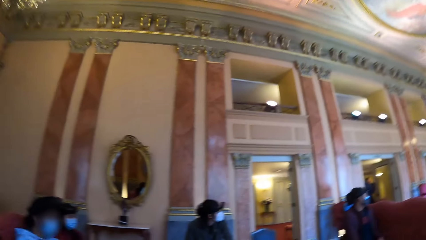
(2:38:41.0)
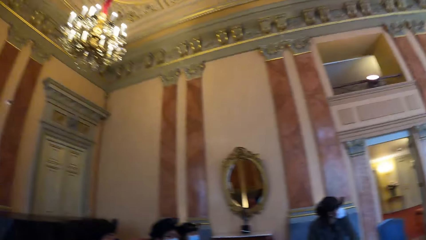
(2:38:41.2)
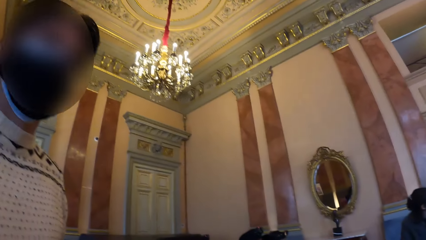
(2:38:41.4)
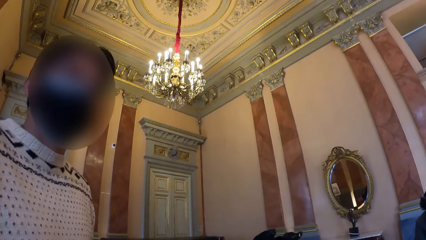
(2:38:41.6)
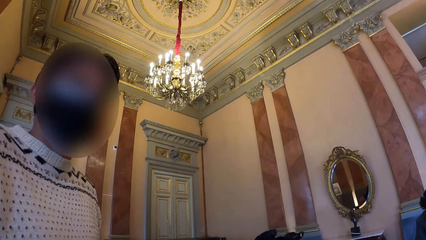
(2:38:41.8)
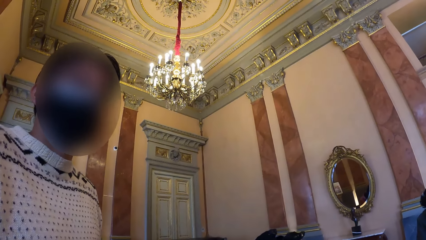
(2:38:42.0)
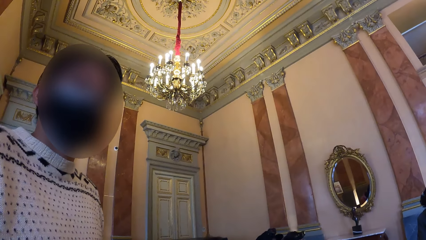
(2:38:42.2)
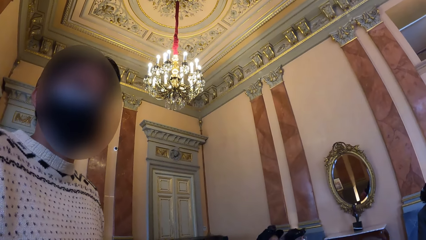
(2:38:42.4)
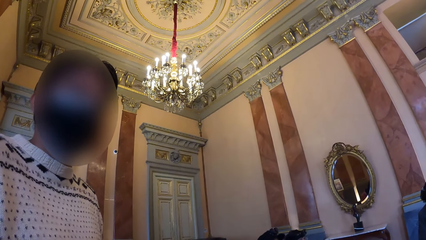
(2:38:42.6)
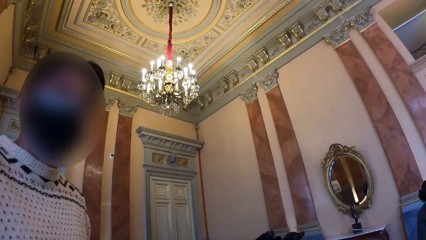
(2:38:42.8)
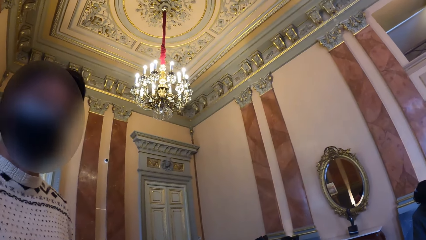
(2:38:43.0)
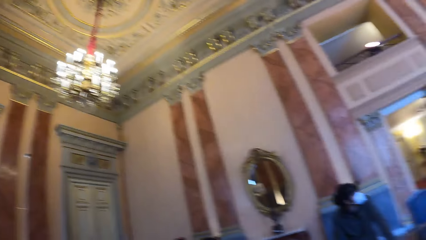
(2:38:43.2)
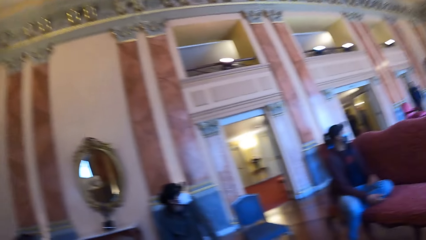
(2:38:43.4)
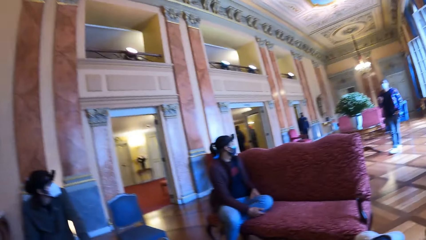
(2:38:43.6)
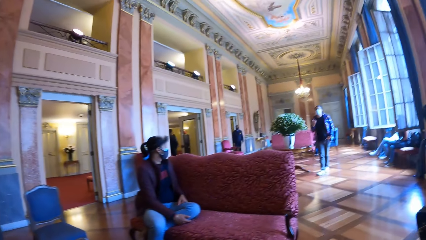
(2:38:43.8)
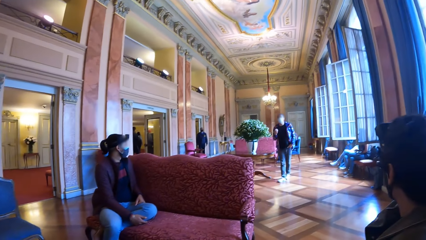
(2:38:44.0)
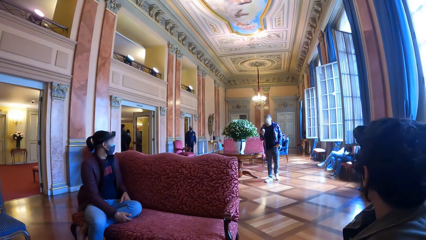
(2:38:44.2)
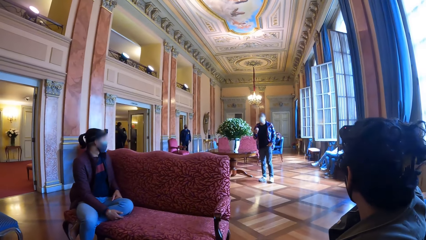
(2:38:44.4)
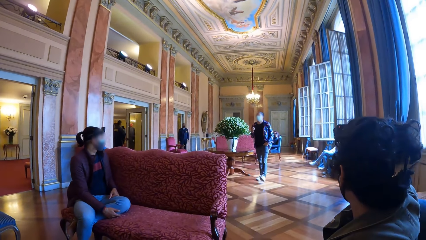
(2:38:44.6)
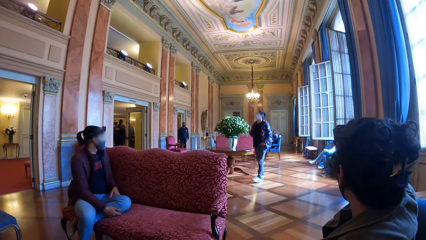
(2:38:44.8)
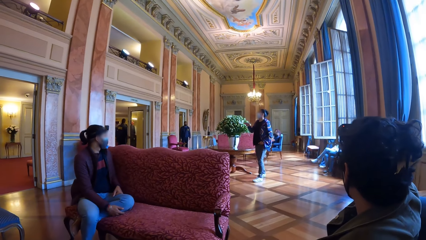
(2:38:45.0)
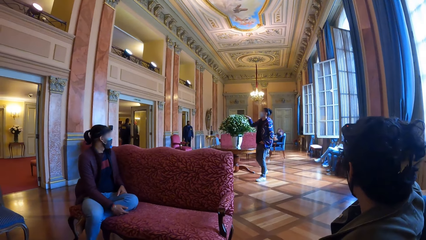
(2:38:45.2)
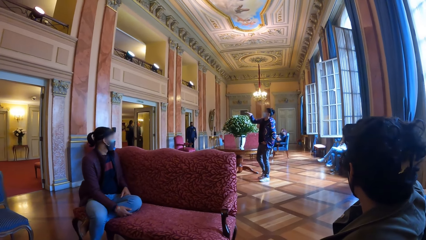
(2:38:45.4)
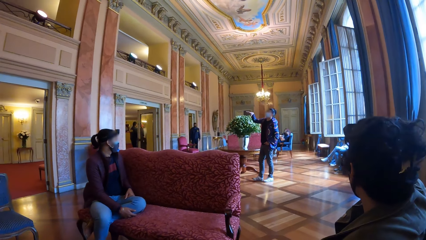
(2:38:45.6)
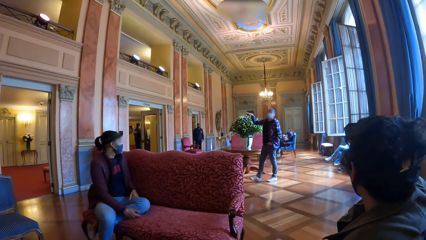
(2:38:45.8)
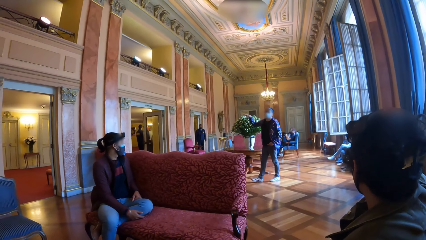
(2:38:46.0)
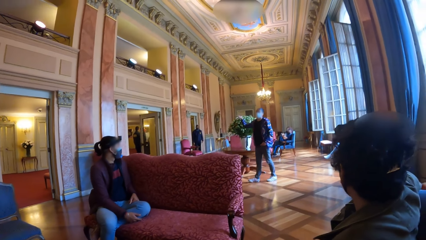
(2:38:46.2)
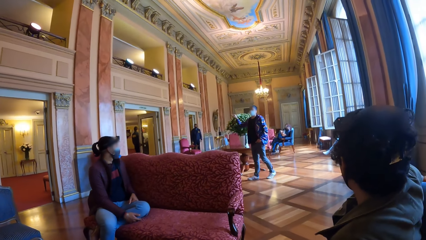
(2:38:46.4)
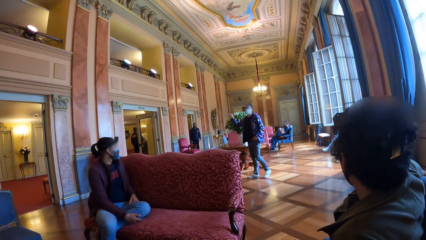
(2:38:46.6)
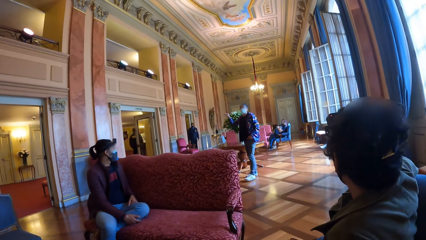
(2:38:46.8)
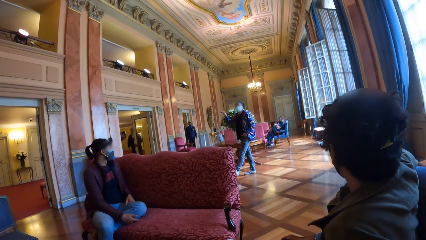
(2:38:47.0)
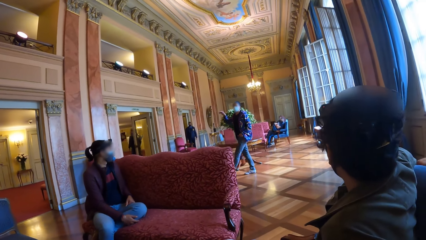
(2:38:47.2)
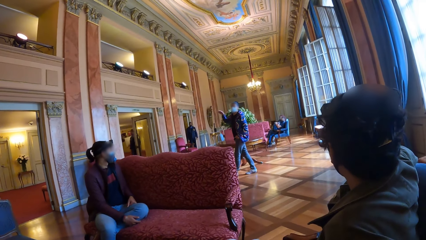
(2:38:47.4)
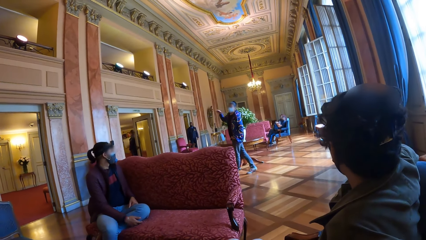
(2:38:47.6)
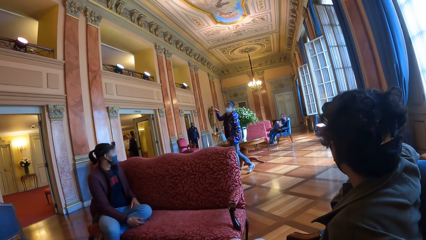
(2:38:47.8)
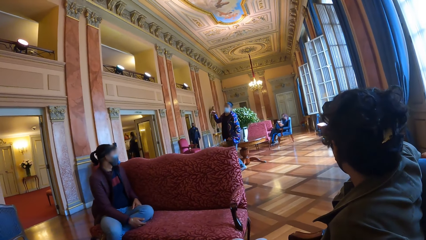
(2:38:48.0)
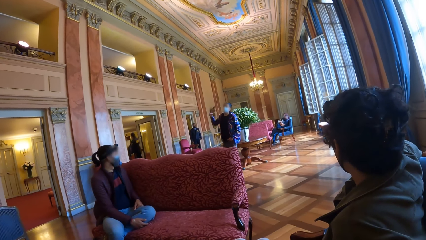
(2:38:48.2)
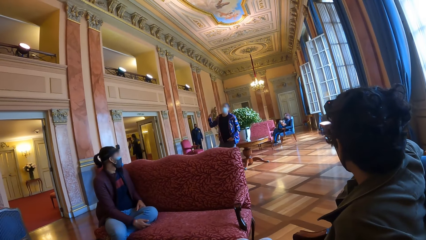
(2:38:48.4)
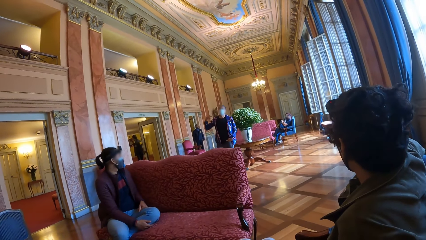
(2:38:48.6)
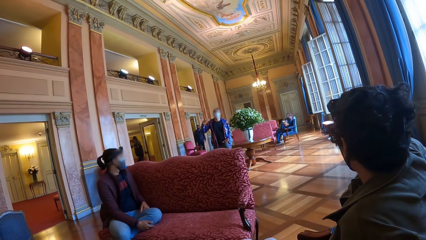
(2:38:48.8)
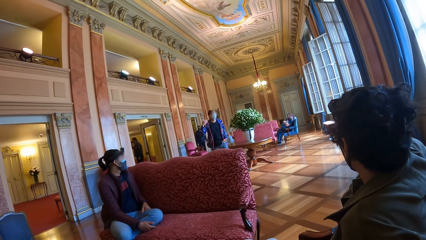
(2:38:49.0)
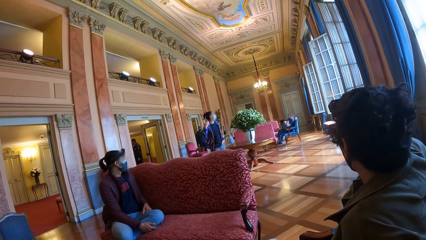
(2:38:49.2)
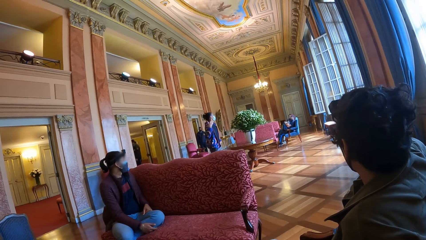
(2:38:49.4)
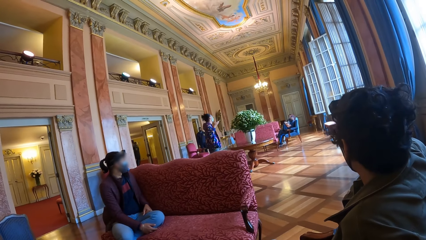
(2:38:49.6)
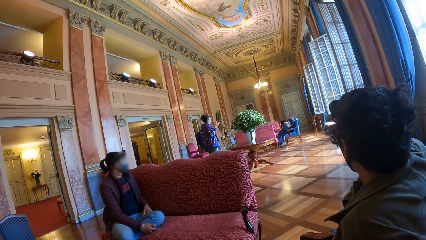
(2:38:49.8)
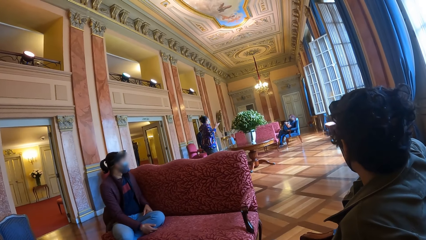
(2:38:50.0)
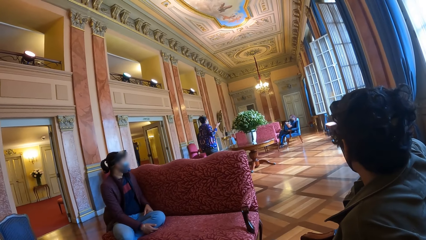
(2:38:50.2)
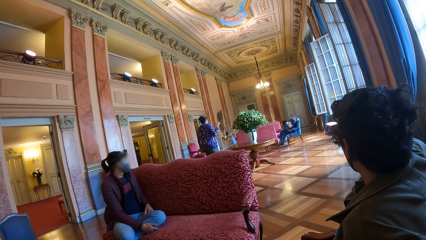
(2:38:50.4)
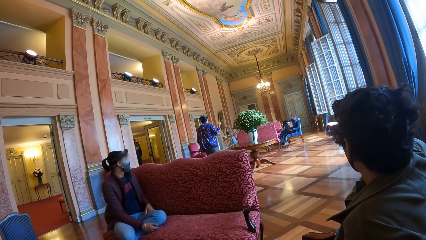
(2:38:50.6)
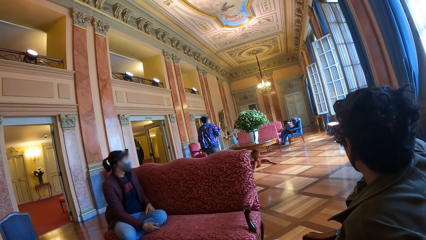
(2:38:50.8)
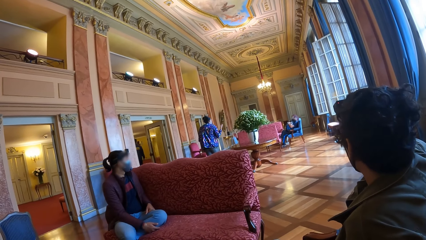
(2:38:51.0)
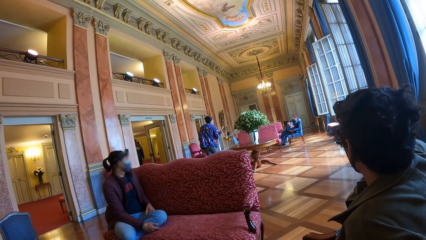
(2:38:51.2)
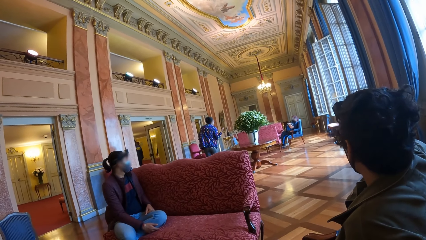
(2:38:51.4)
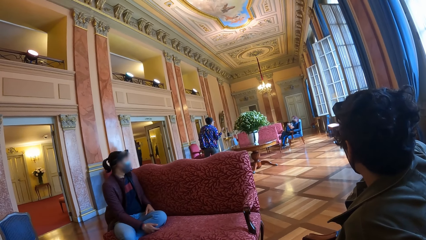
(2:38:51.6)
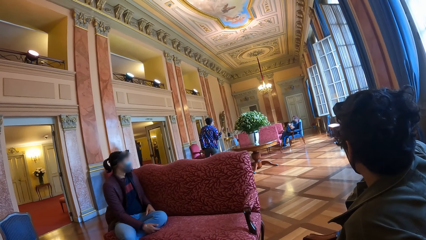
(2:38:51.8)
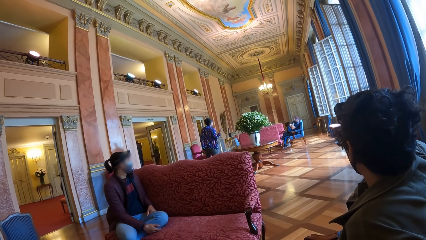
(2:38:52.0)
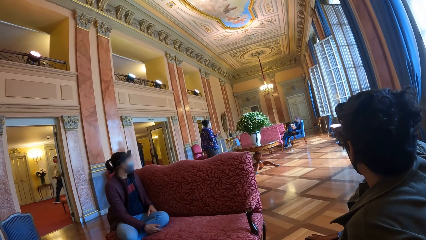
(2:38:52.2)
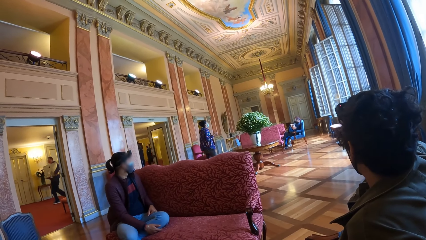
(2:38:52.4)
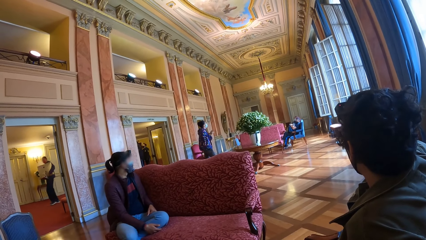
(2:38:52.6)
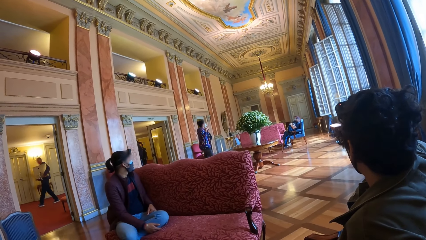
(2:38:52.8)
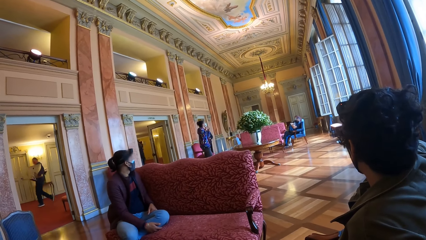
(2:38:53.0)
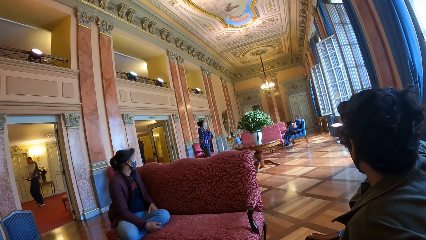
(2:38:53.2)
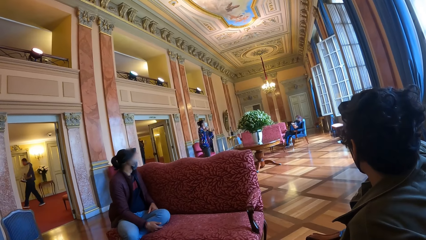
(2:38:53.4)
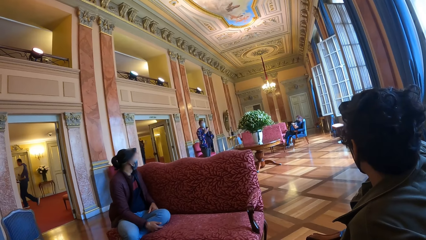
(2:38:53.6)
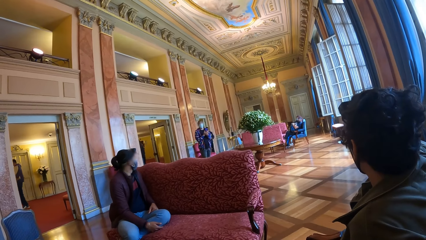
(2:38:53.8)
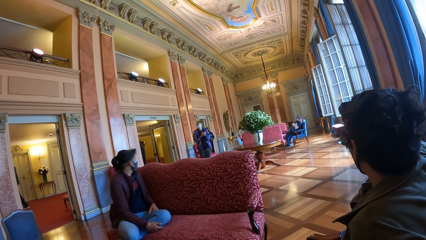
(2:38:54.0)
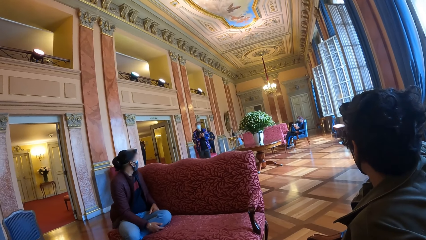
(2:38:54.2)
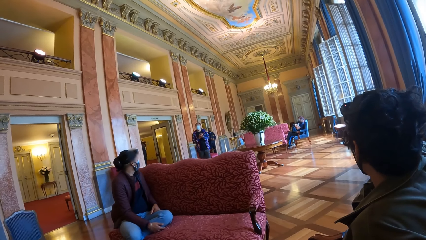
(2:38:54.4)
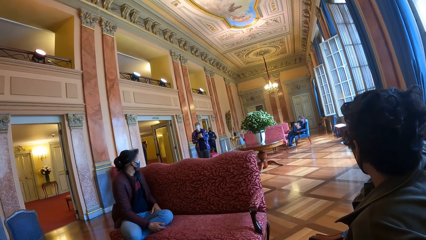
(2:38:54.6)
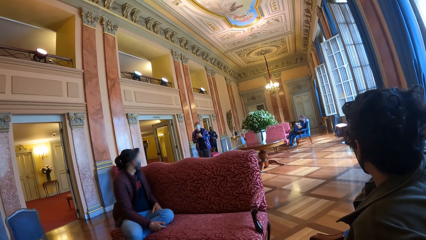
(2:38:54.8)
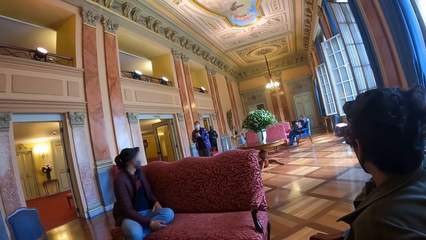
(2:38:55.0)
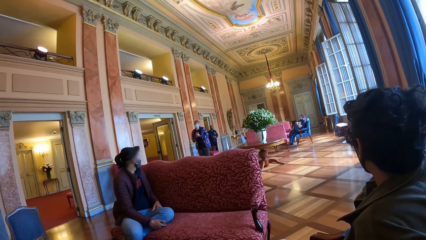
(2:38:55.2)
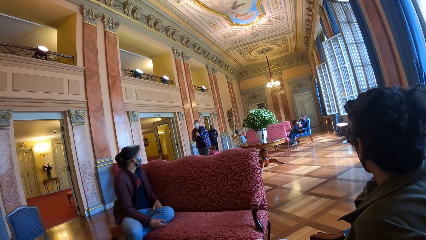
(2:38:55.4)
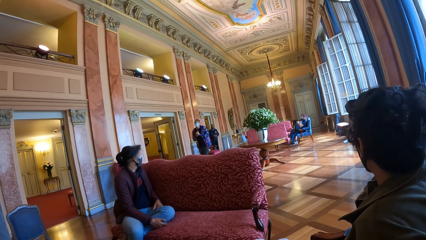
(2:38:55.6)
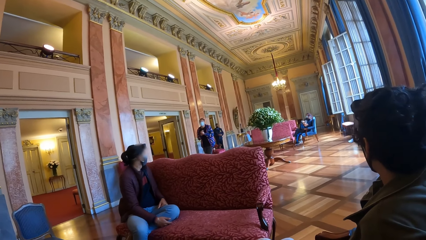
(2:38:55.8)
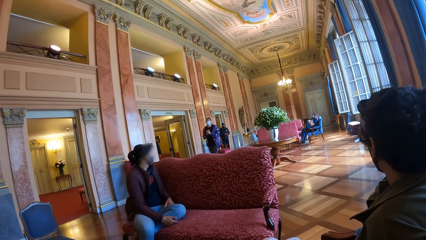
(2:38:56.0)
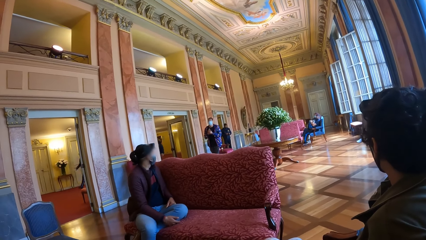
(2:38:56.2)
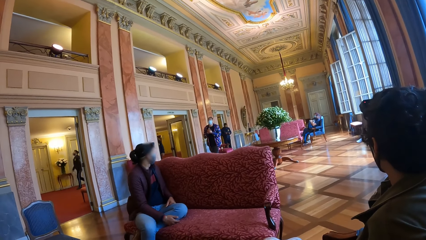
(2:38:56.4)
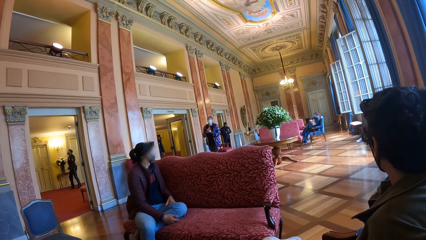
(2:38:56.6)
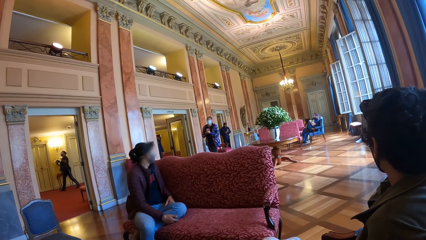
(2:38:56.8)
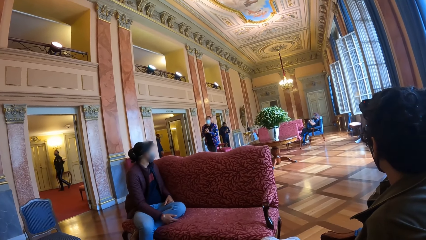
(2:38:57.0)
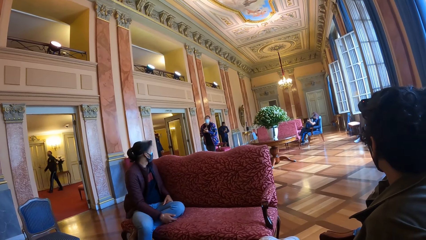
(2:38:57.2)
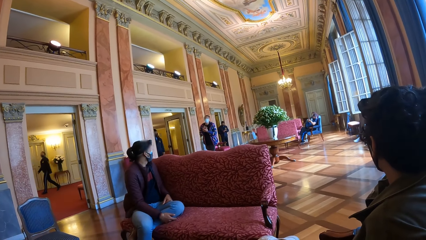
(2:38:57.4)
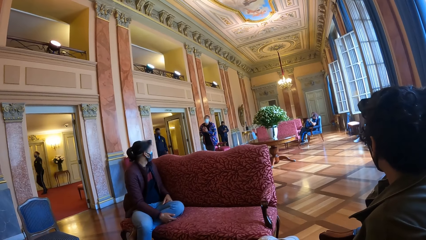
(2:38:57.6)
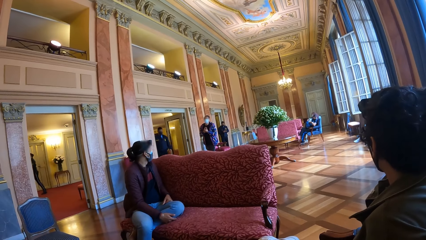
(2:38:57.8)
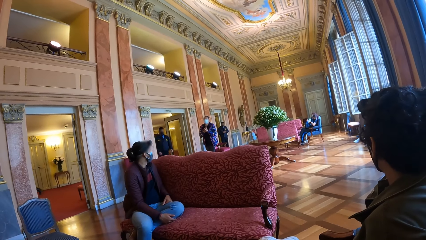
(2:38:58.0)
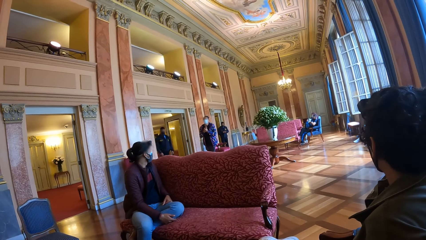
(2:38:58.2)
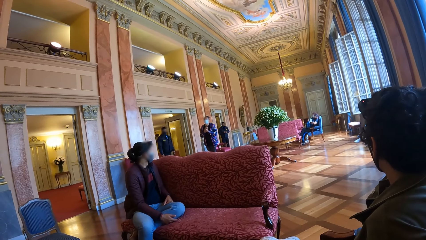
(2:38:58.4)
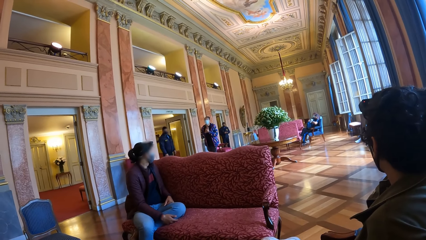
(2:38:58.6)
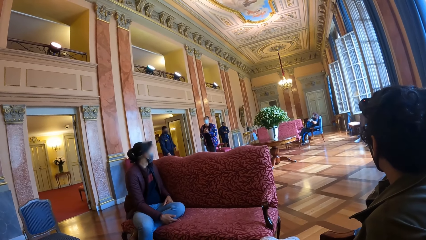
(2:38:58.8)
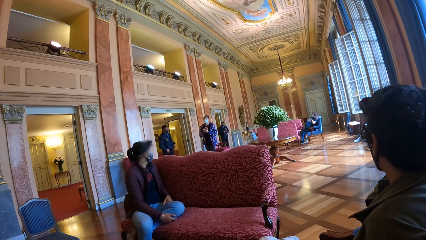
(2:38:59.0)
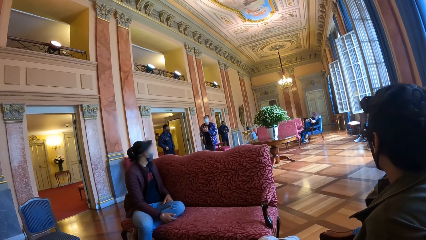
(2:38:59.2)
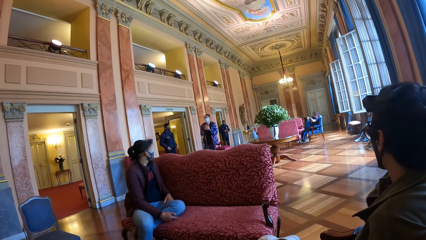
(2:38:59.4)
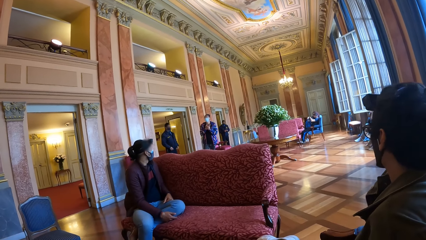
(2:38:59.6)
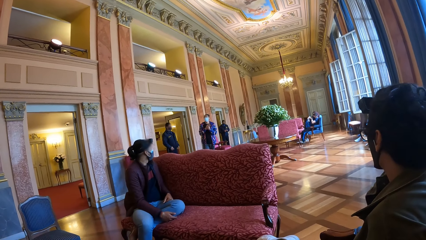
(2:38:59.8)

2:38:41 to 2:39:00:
The camera wearer interacts with a man. A woman interacts with the camera wearer and the group of people. Another man walks in the museum and talks to the crowd. The camera wearer looks at the other man. They look at the other man. The other man talks to the crowd.
